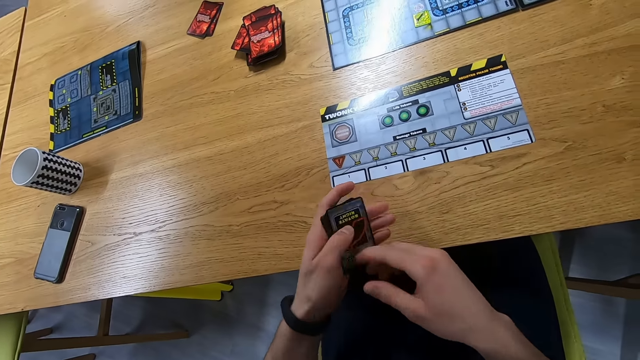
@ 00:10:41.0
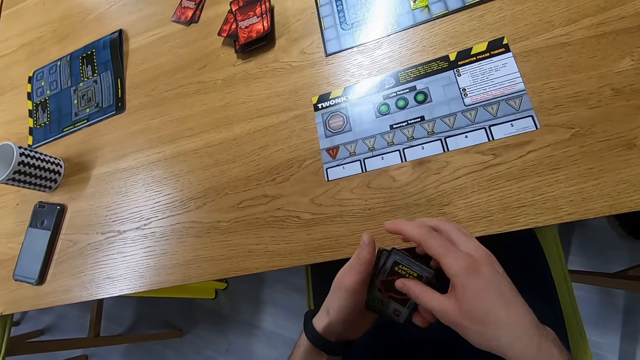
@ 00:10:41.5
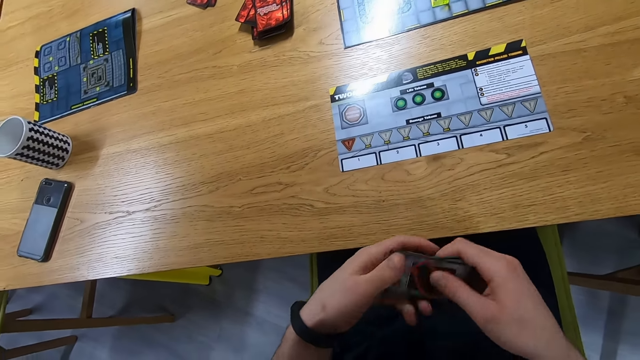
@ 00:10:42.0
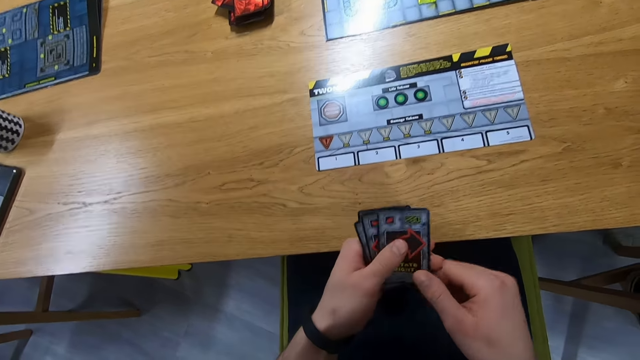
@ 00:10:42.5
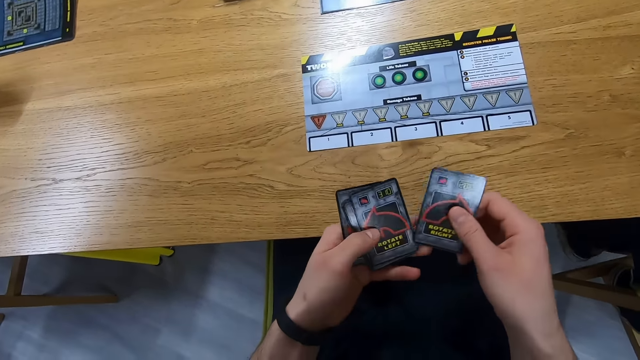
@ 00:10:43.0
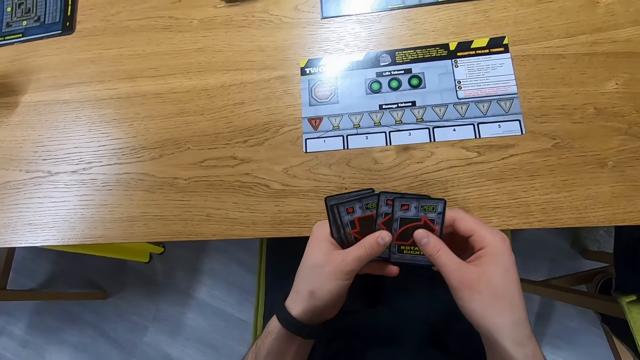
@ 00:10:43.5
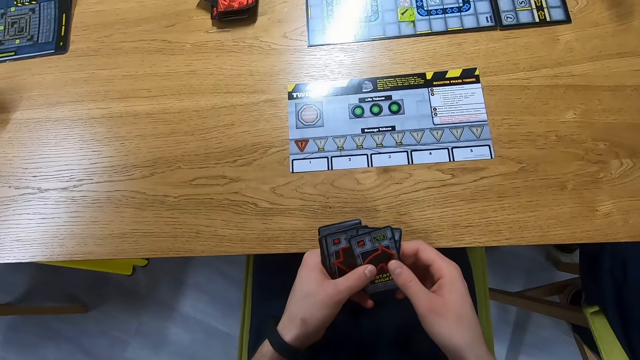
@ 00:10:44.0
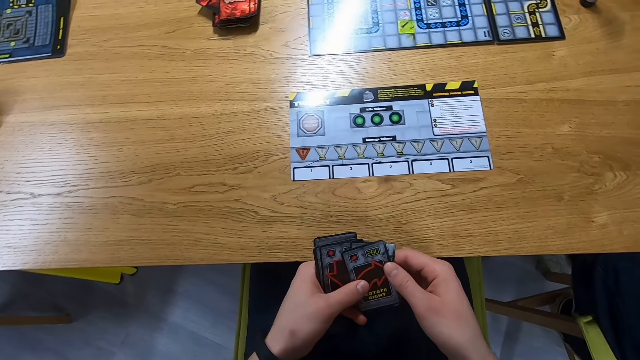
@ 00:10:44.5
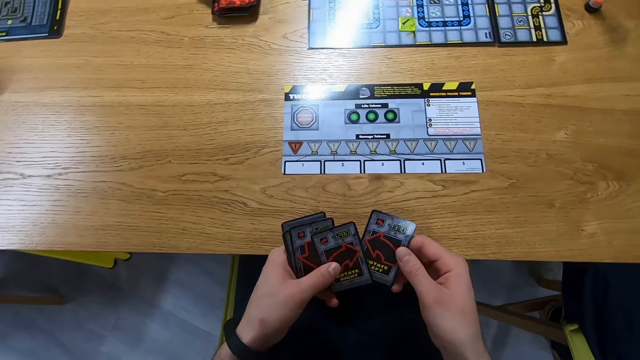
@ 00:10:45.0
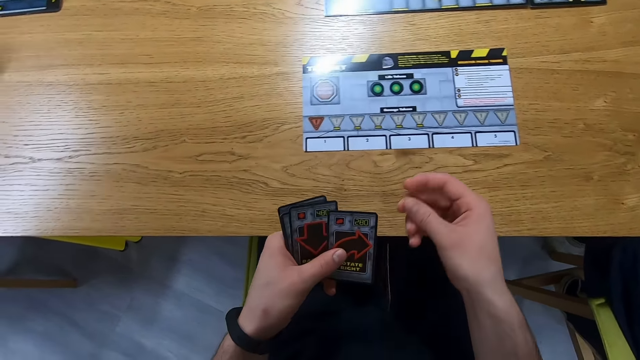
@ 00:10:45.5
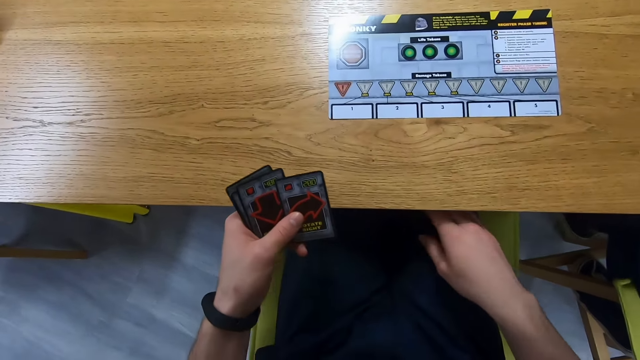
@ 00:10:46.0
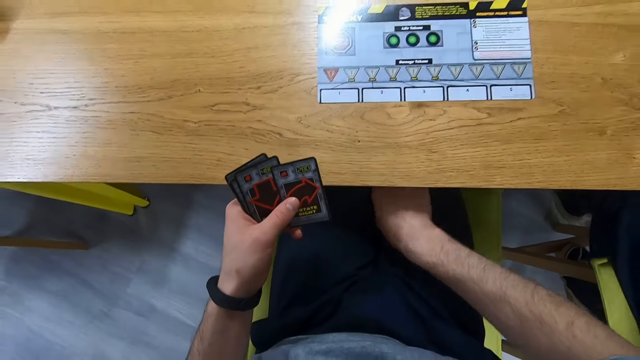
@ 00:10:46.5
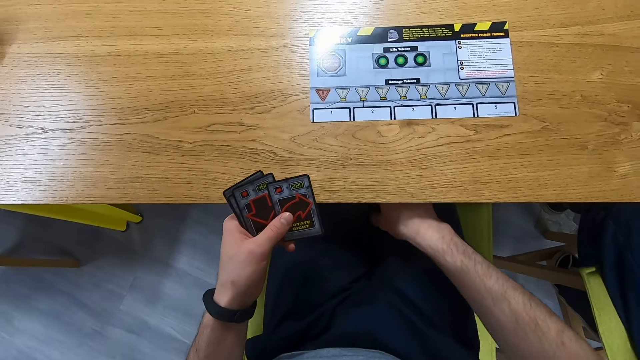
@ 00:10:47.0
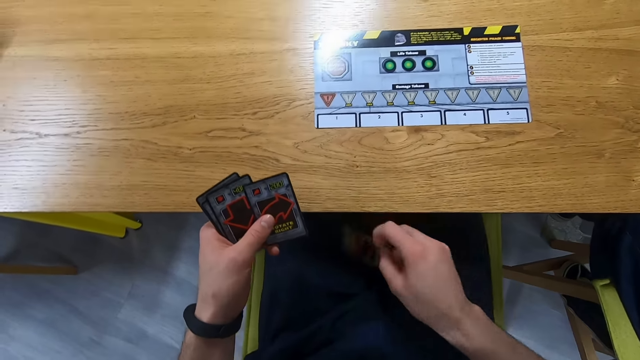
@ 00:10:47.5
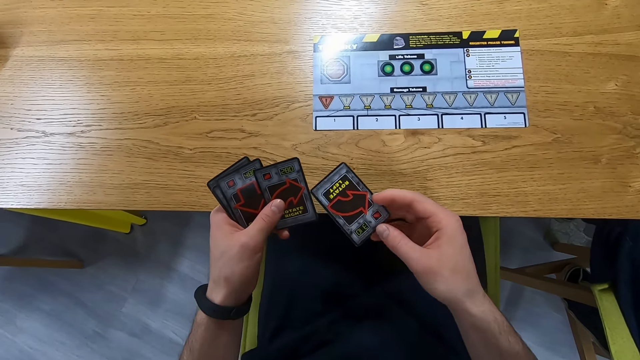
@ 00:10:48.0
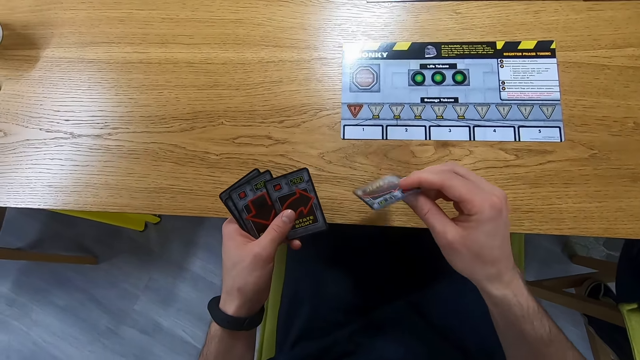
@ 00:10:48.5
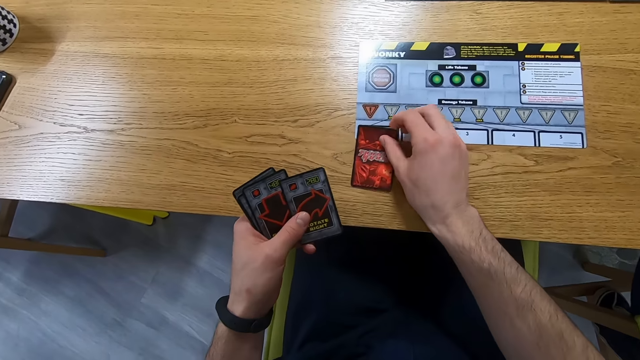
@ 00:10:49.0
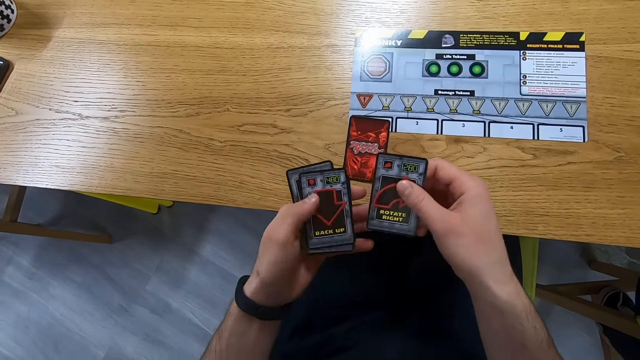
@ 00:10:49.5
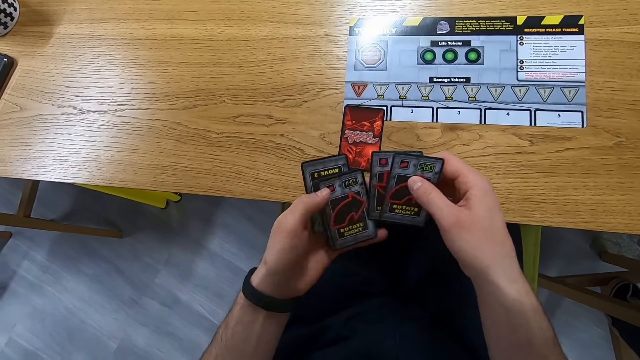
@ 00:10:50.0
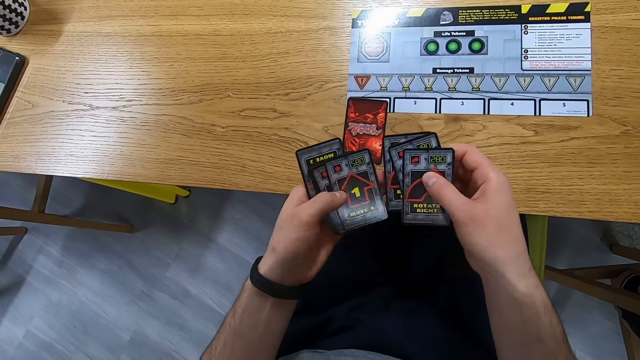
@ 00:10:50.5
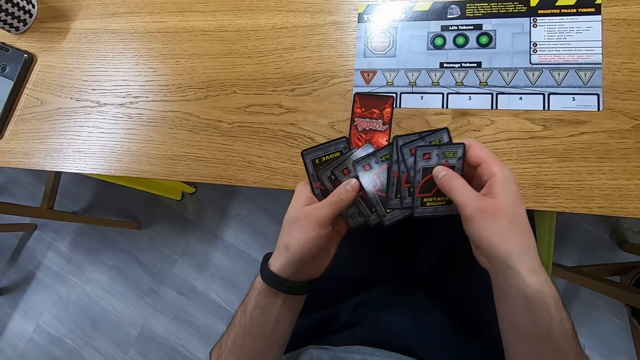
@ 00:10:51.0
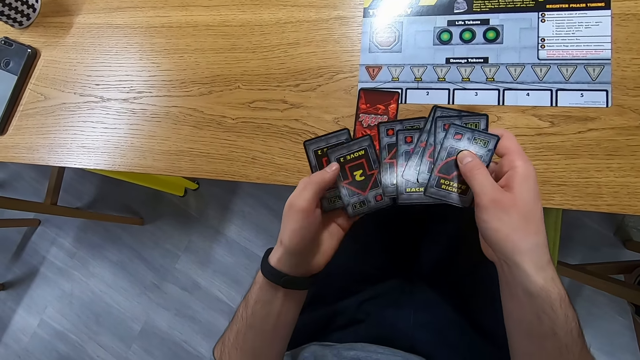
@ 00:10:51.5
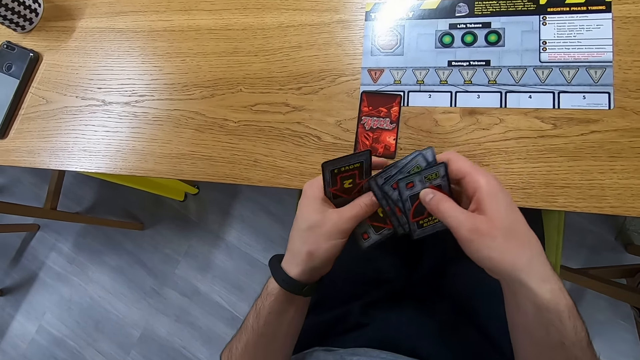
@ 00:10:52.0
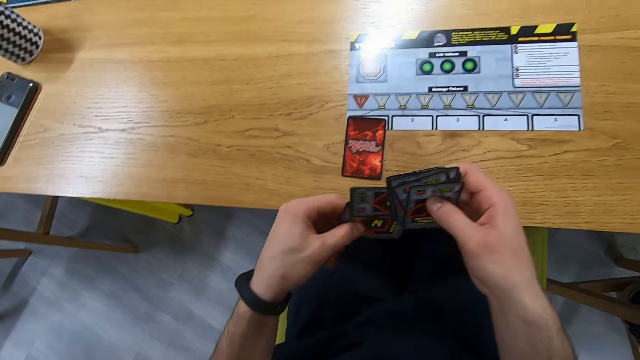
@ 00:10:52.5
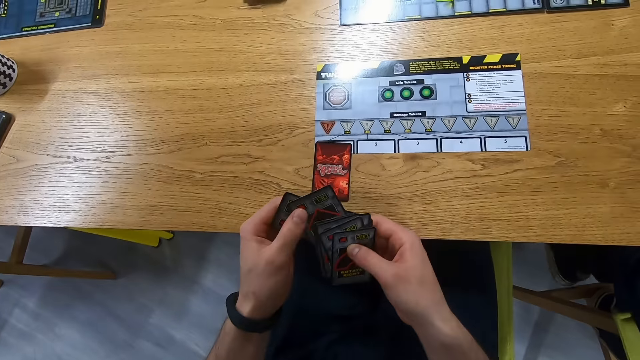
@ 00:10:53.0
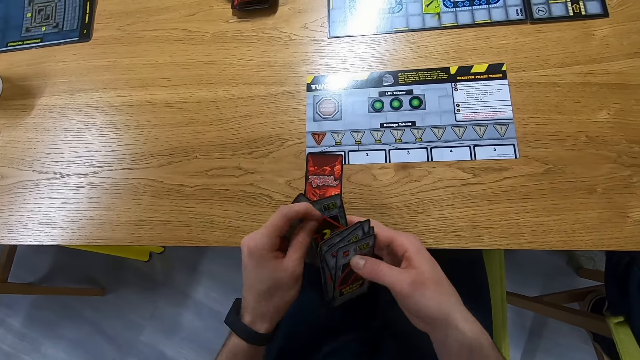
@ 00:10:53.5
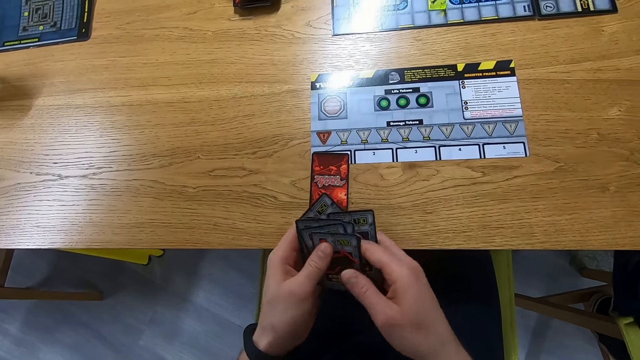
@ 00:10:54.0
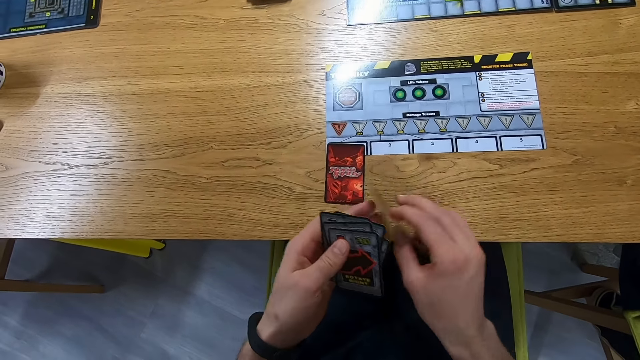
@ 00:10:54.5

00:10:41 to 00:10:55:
The camera wearer holds the cards. They reshuffle the cards. They drop a card and pick the card. They place the cards on the table. They reshuffle the cards.

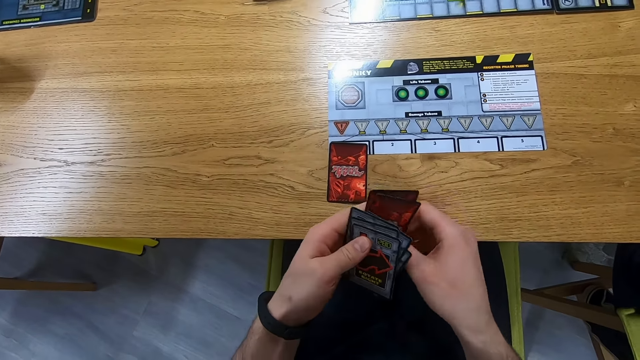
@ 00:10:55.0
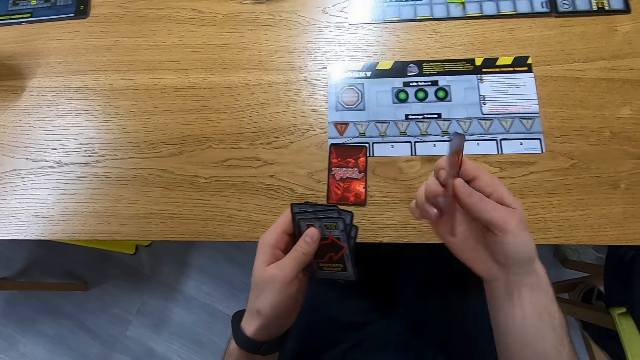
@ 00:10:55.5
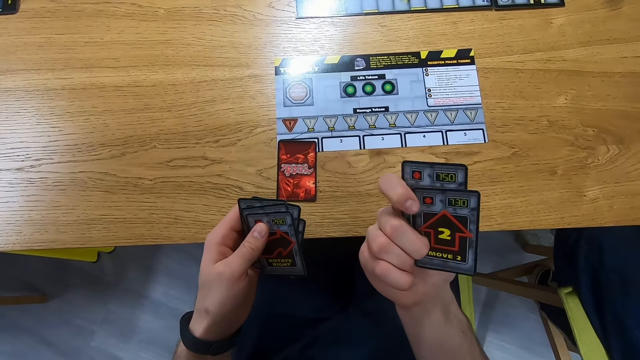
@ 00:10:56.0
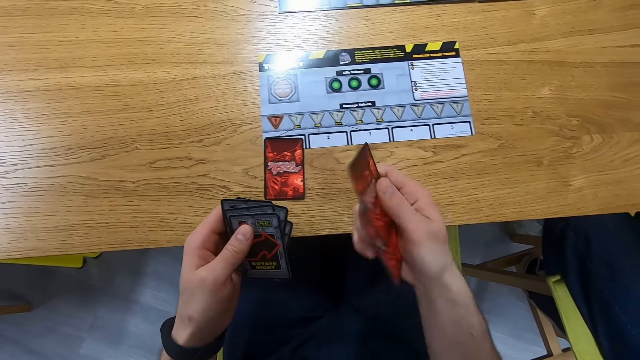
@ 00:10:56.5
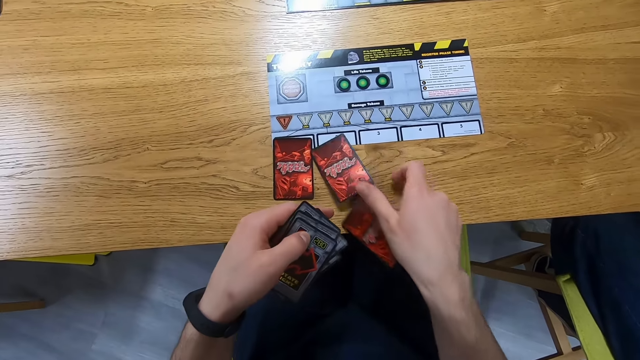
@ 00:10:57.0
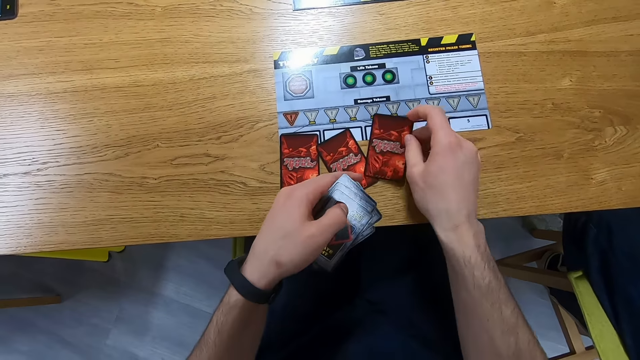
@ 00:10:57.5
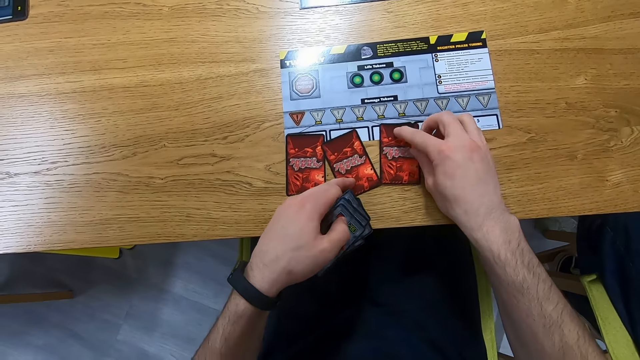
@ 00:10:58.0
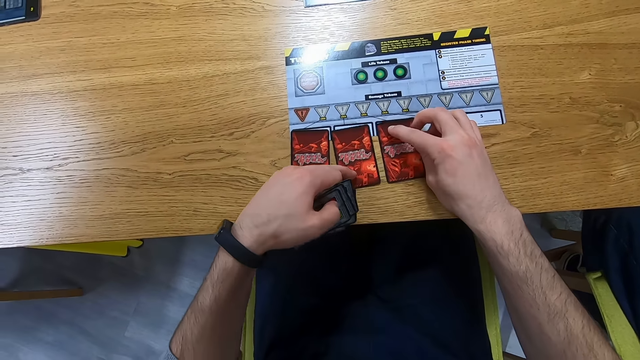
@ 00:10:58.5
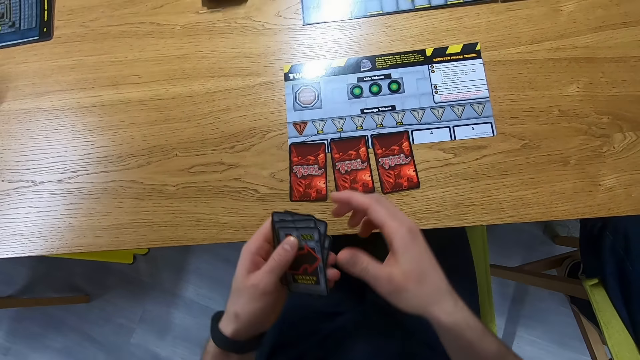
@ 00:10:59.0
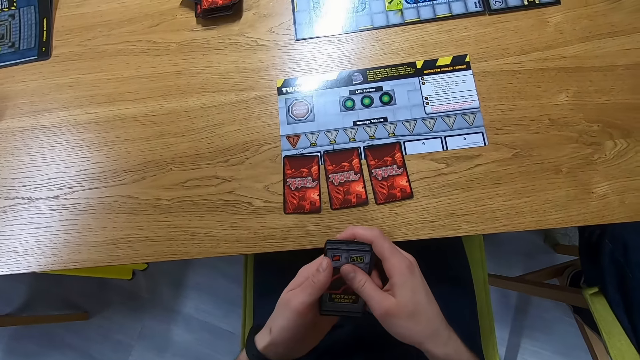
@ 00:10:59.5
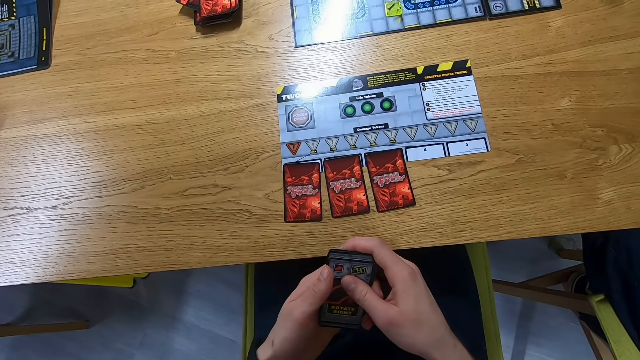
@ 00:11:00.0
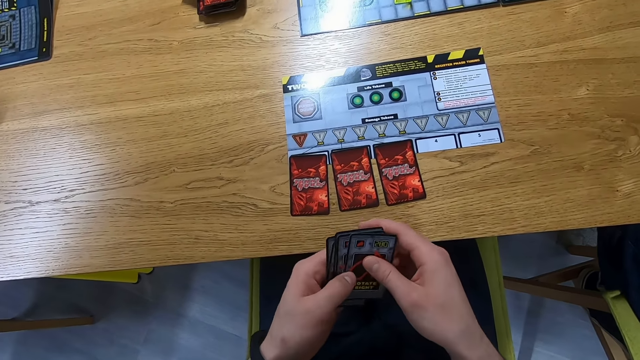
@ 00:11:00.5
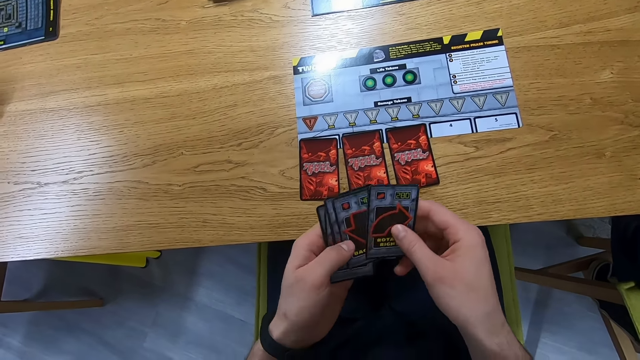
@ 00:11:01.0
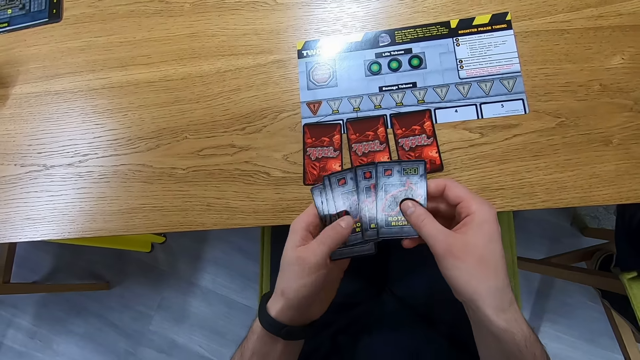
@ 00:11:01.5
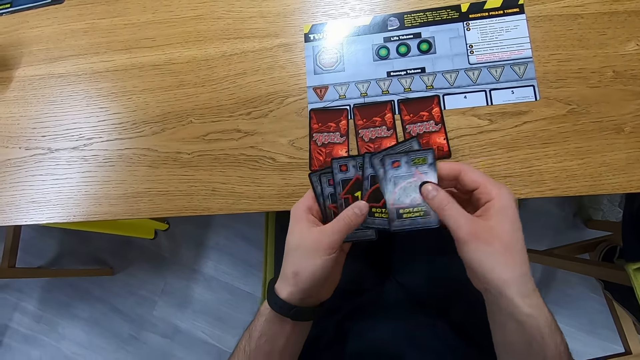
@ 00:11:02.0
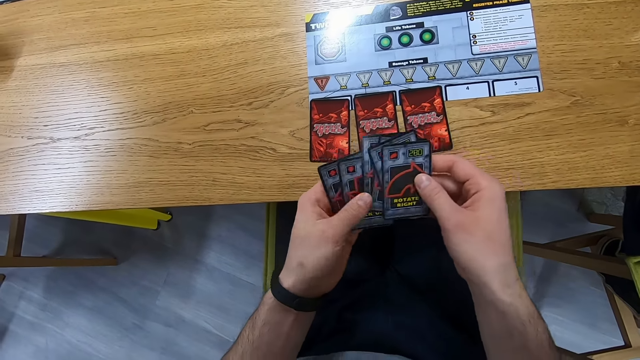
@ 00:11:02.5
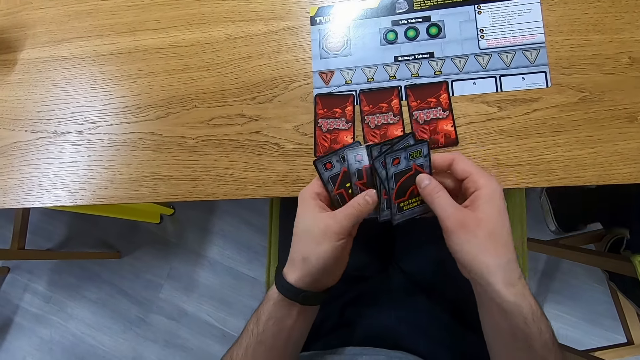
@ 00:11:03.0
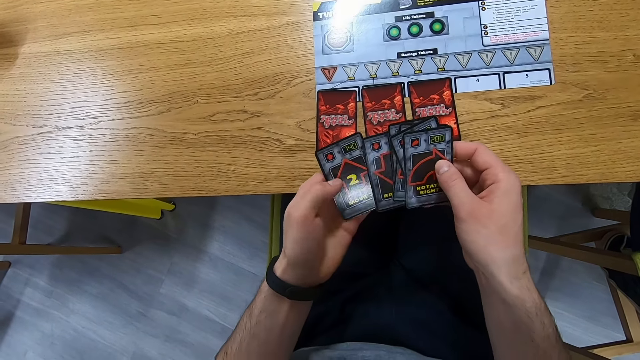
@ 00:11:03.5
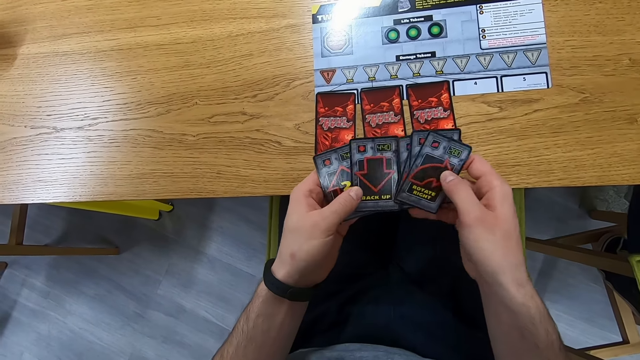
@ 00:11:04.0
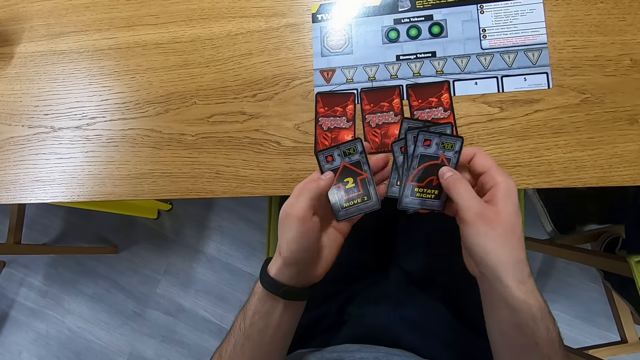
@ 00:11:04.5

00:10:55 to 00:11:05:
The camera wearer places the cards on the table. They arrange the cards on the table. They reshuffle the cards.
